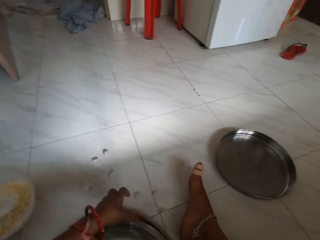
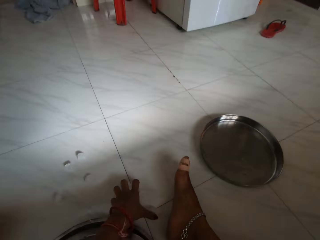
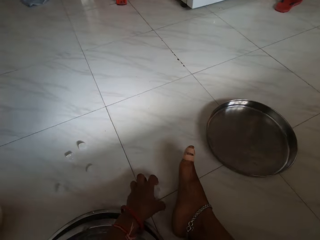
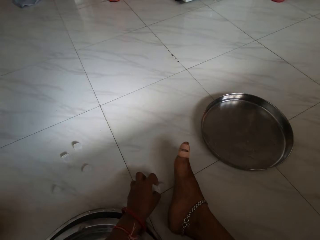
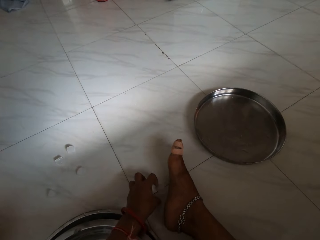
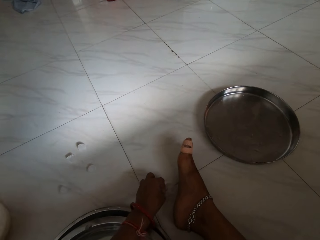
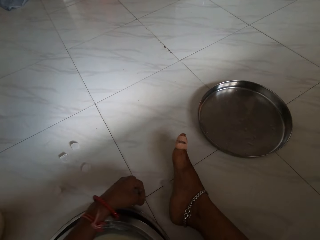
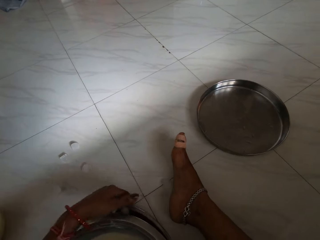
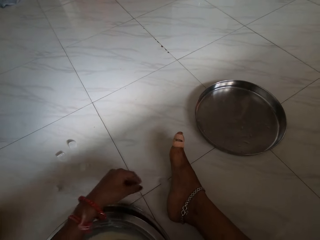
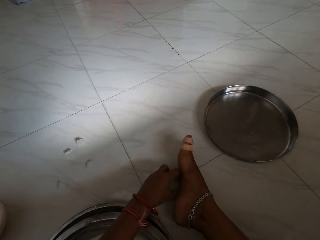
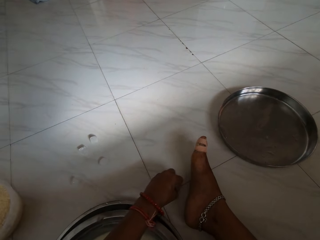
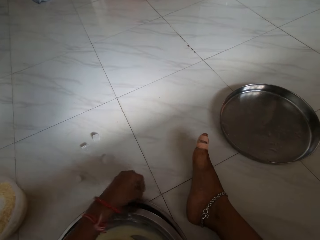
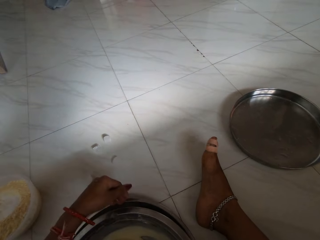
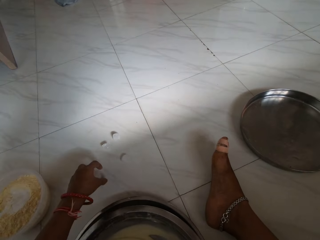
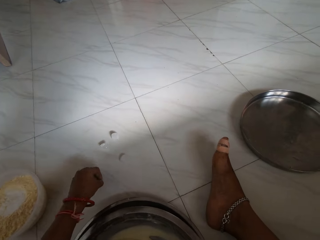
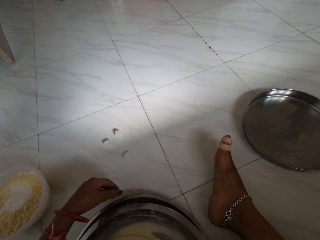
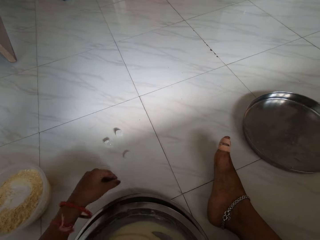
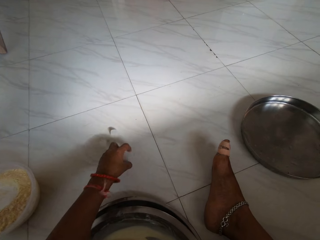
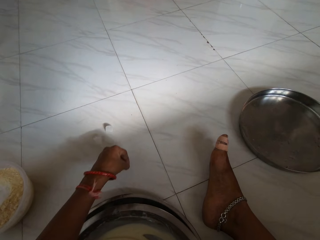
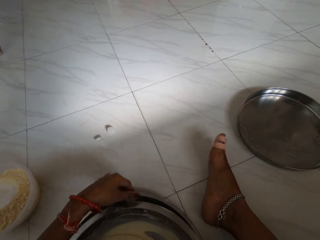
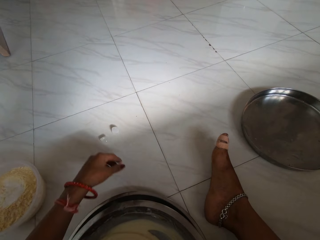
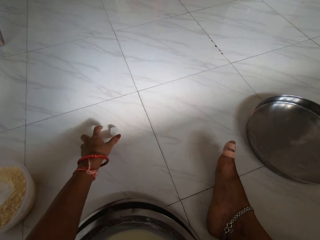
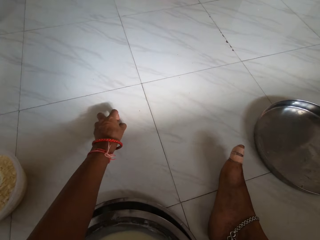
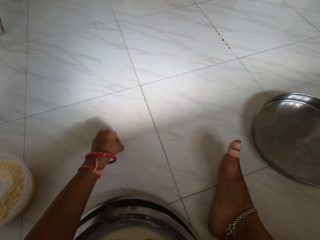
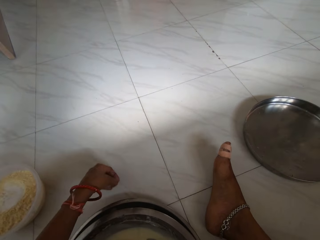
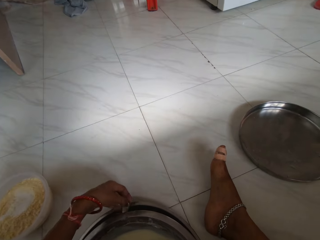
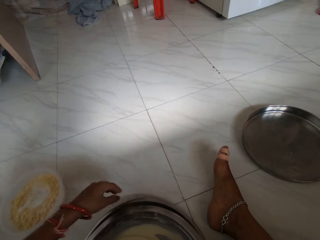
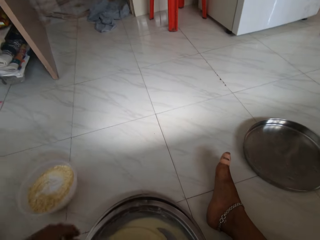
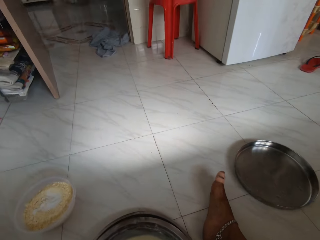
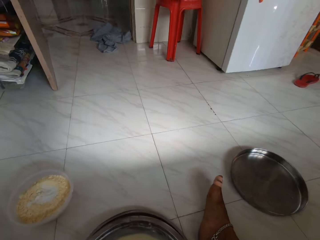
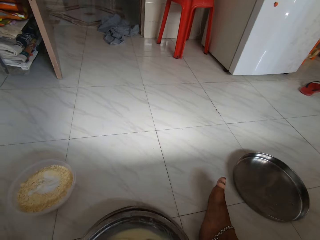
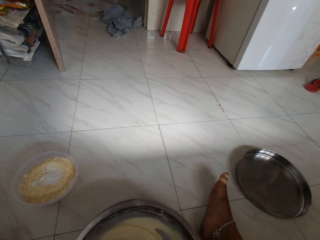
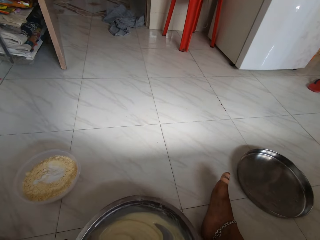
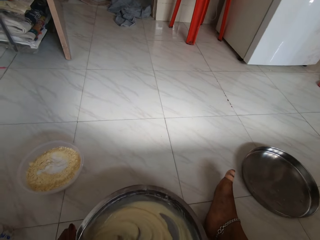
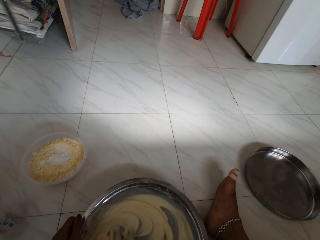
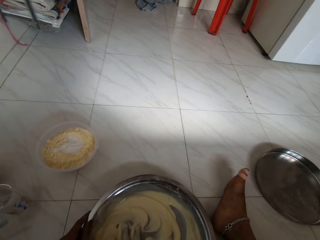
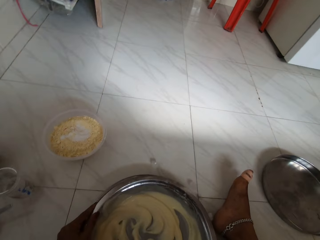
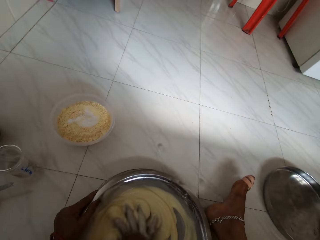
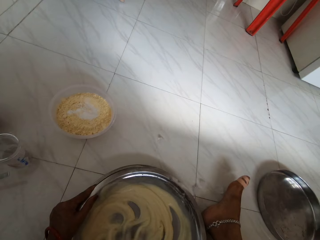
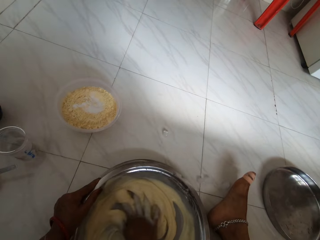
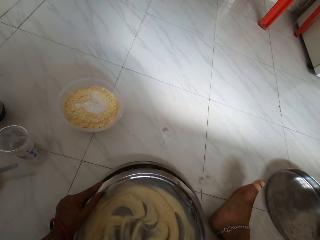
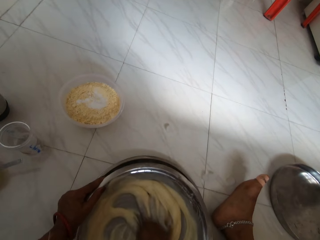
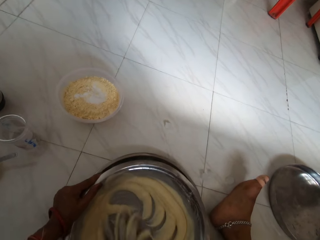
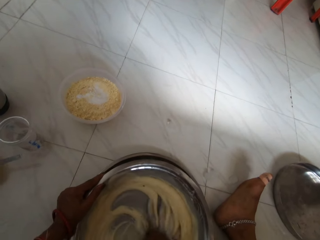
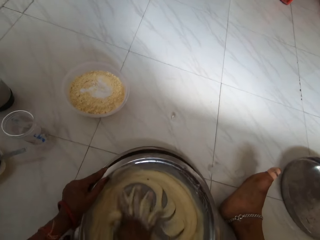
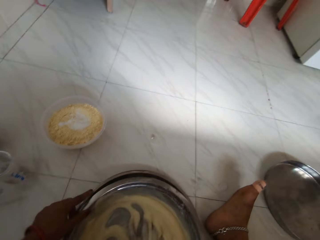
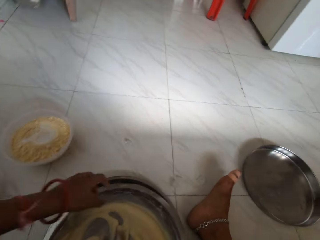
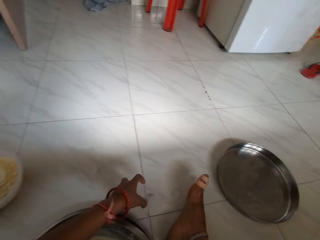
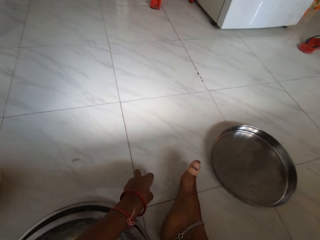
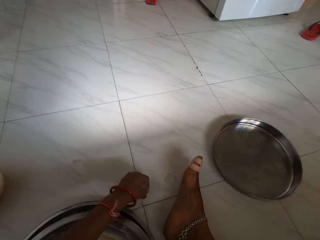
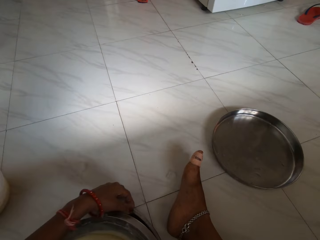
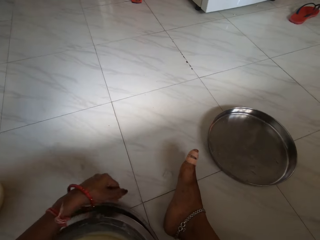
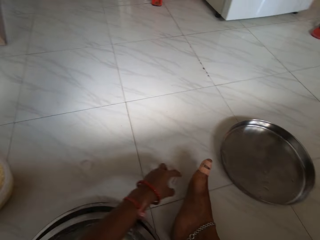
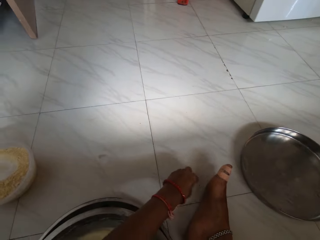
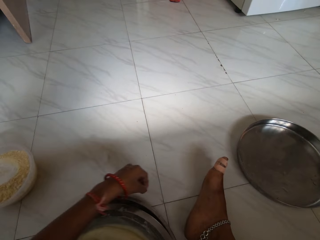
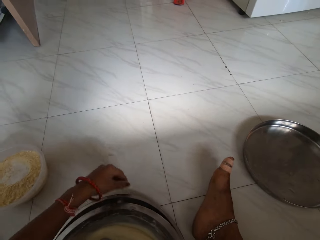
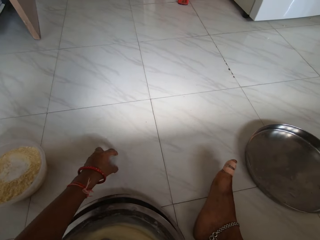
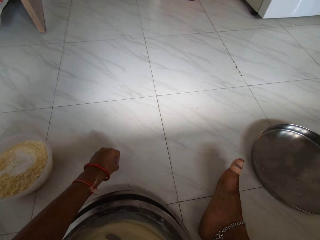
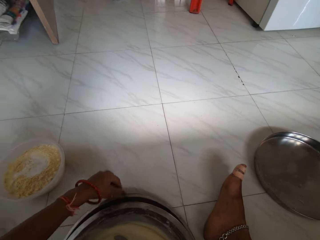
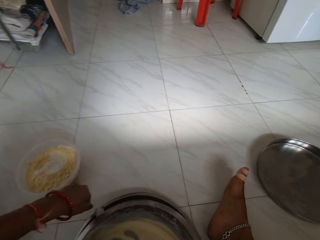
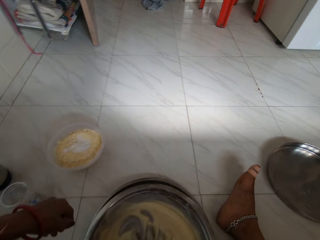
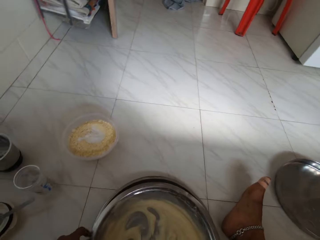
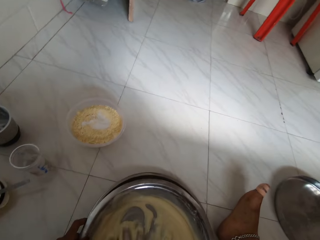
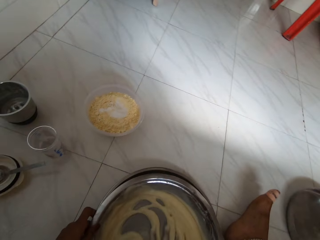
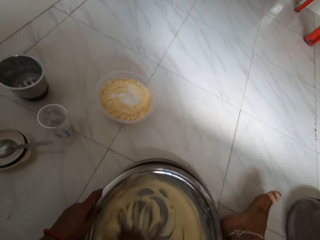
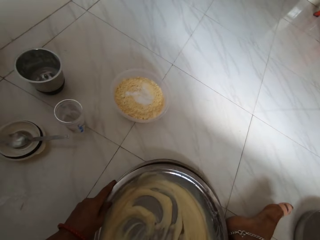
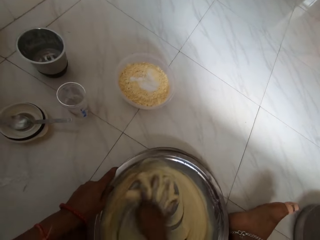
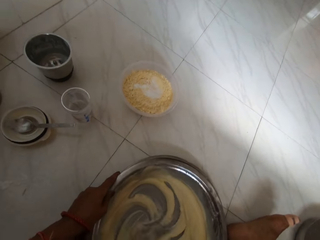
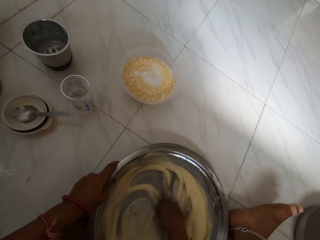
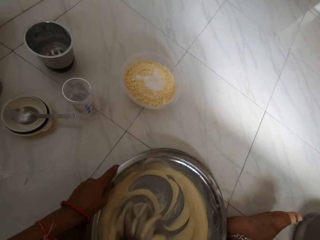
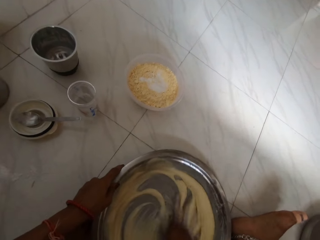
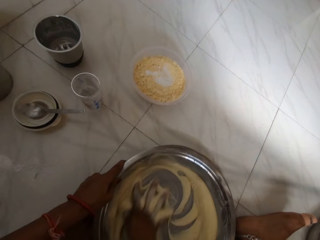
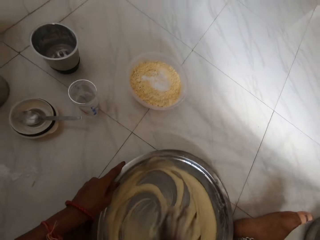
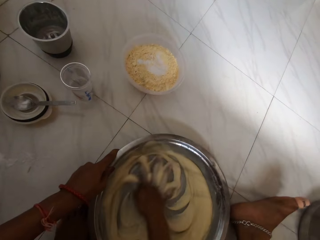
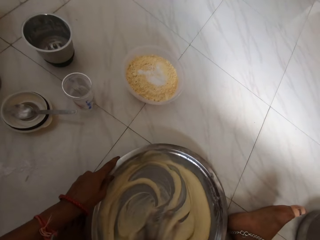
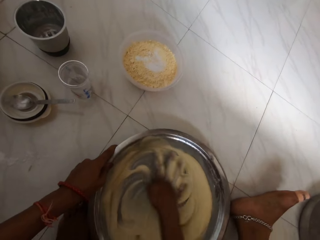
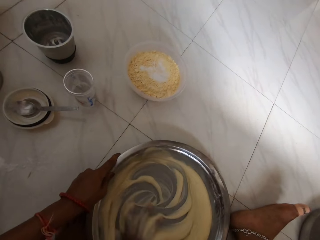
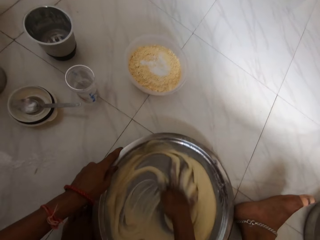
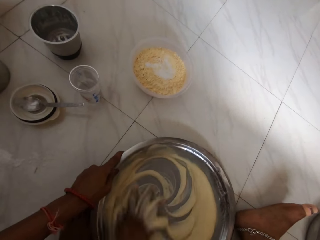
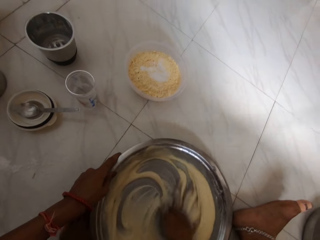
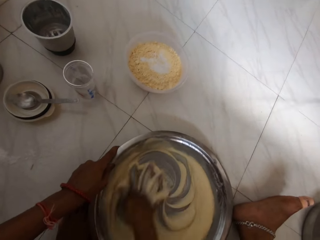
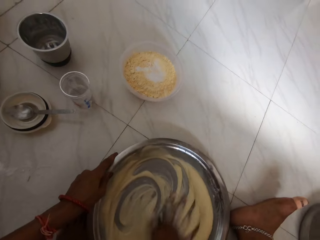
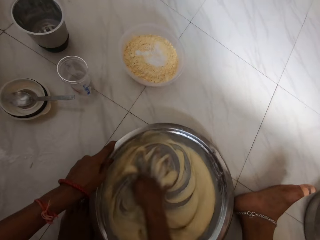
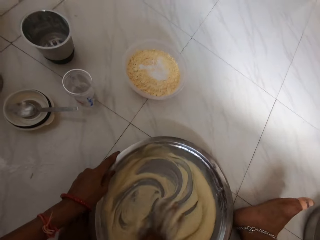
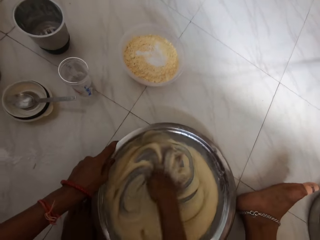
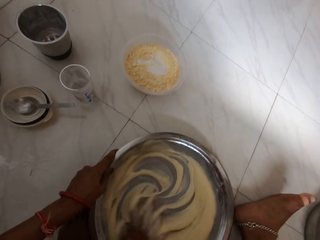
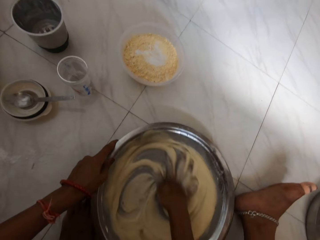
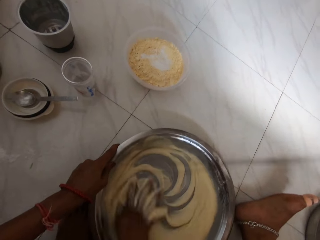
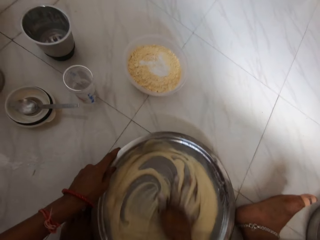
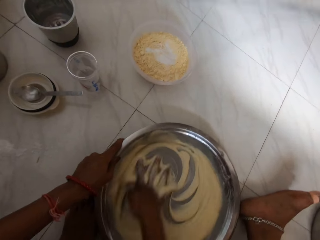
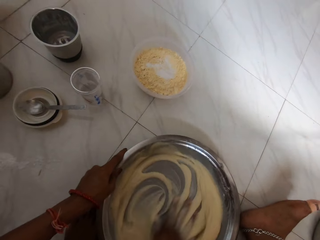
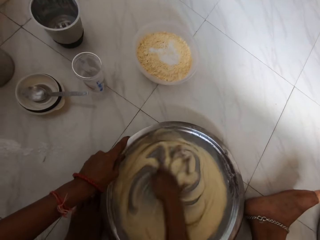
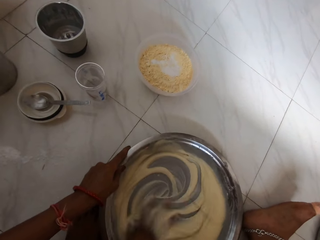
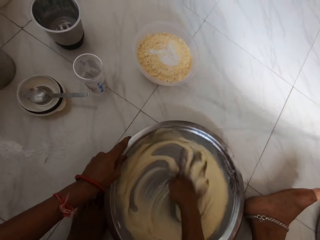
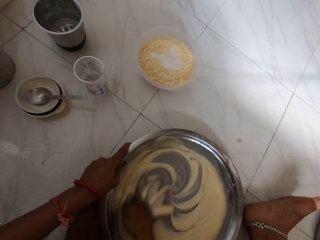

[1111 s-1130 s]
The camera wearer picks an ice from the floor with her left hand and drops the ice in a bowl on the floor with her left hand. She picks an ice from the floor with her left hand and drops the ice in the bowl on the floor with her left hand. She picks an ice from the floor with her left hand and drops the ice in the bowl on the floor with her left hand. She picks an ice from the floor with her left hand and drops the ice in the bowl on the floor with her left hand. She picks an ice from the floor with her left hand and drops the ice in the bowl on the floor with her left hand. She adjusts the mixing tray. She mixes the dough in the bowl on the floor with her right hand. She picks an ice from the floor with her left hand and drops the ice in the bowl on the floor with her left hand. She picks an ice from the floor with her left hand and drops the ice in the bowl on the floor with her left hand. She picks an ice from the floor with her left hand and drops the ice in the bowl on the floor with her left hand. She holds the bowl on the floor with her left hand and mixes the dough in the bowl on the floor with her right hand.

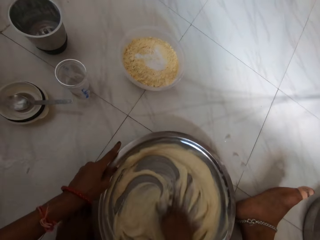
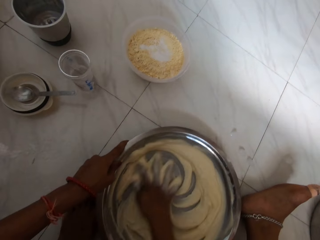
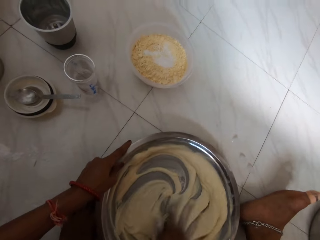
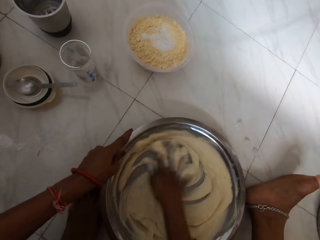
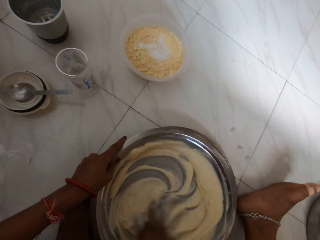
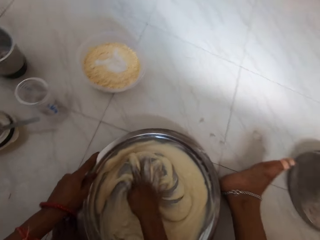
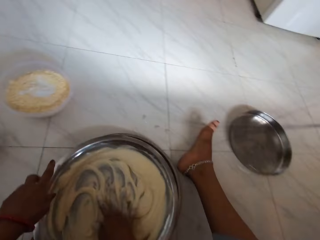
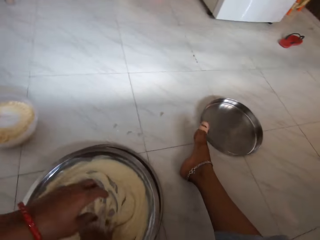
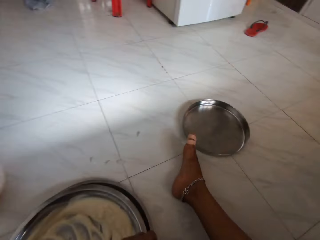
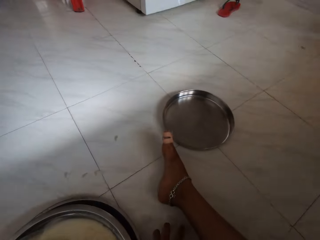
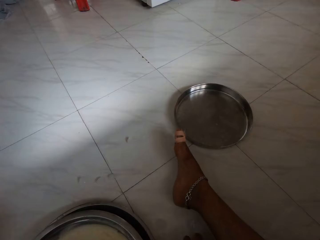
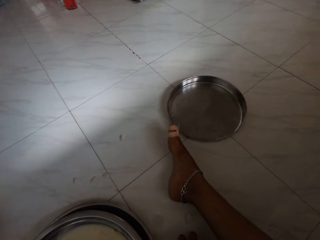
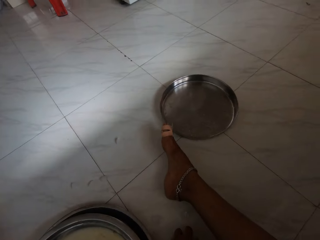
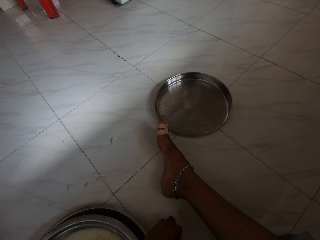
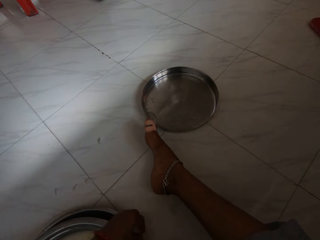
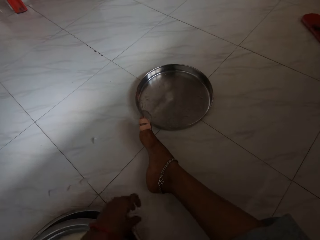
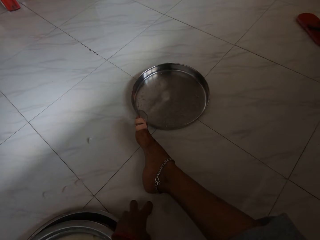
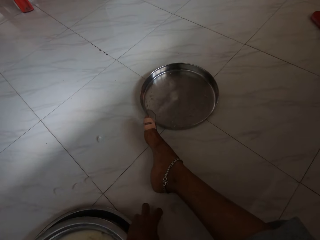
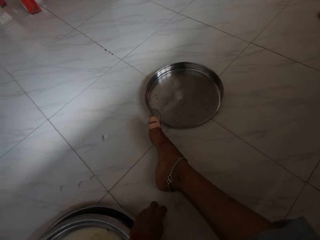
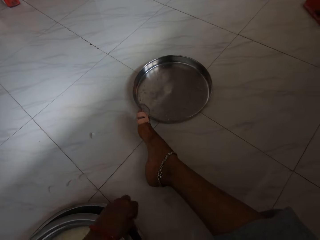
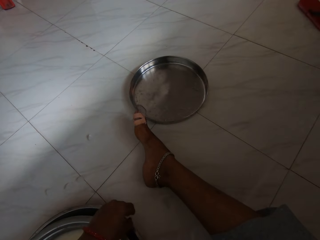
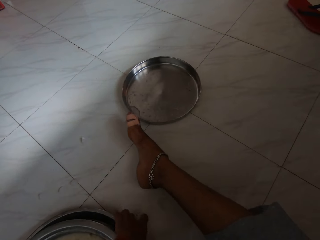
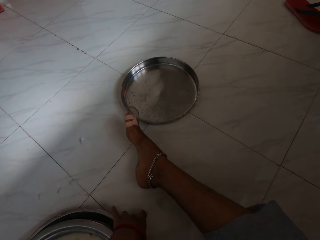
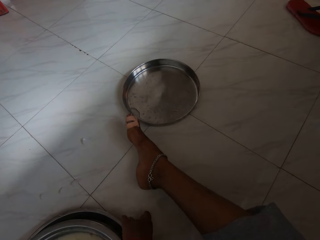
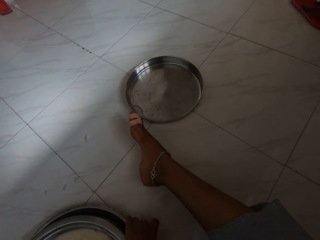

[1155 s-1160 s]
The camera wearer withdraws the hand from the mixing tray. She picks an ice from the floor with her left hand and drops the ice in the bowl on the floor with her left hand. She picks an ice from the floor with her left hand and drops the ice in the bowl on the floor with her left hand. She picks an ice from the floor with her left hand.
